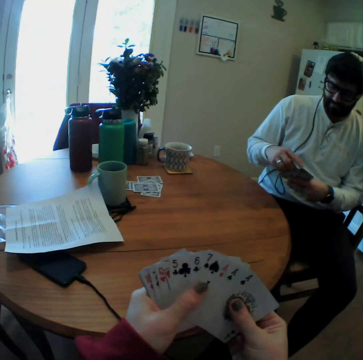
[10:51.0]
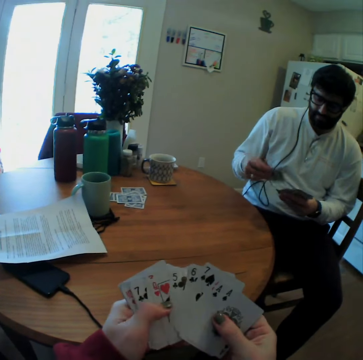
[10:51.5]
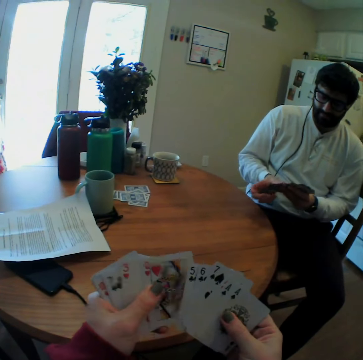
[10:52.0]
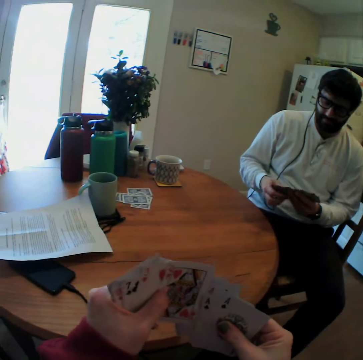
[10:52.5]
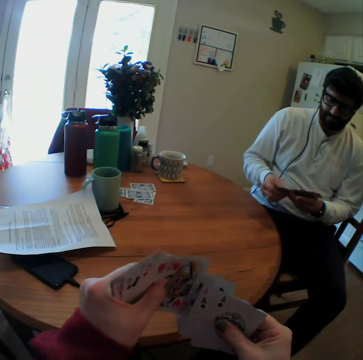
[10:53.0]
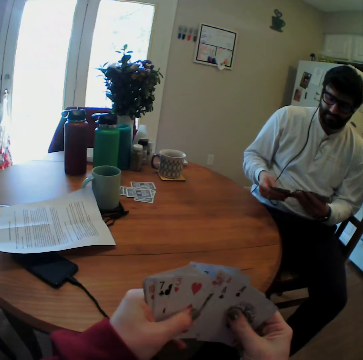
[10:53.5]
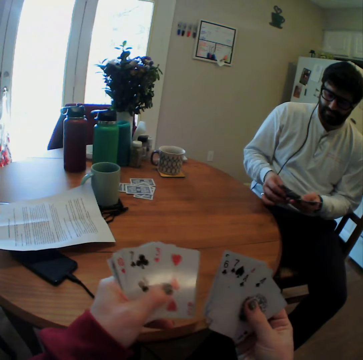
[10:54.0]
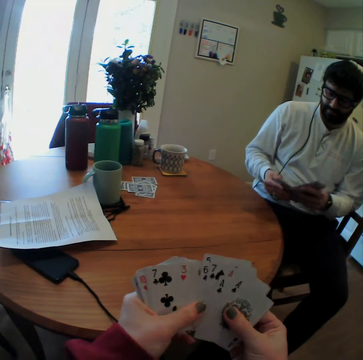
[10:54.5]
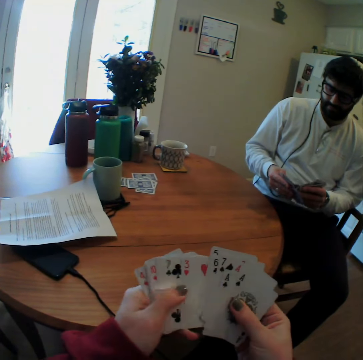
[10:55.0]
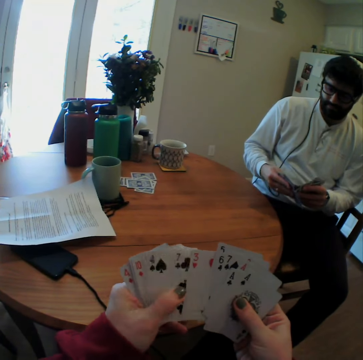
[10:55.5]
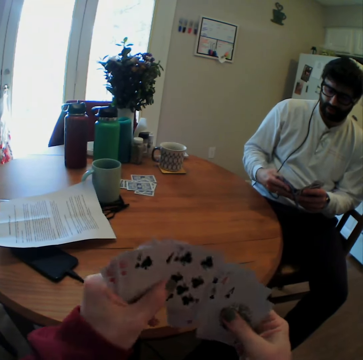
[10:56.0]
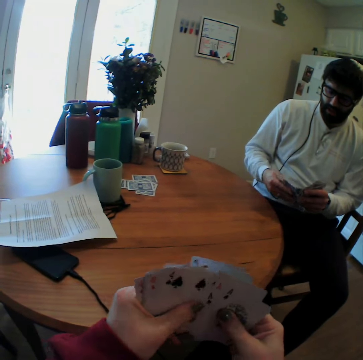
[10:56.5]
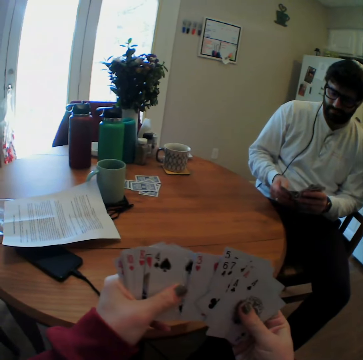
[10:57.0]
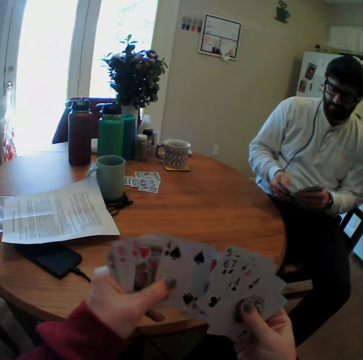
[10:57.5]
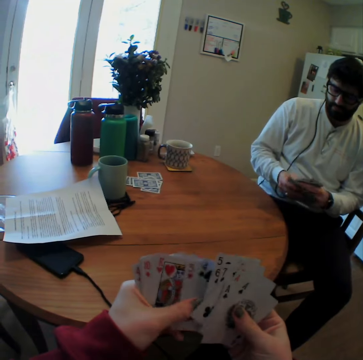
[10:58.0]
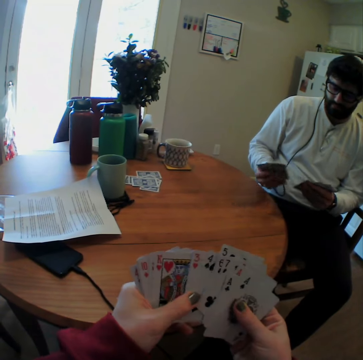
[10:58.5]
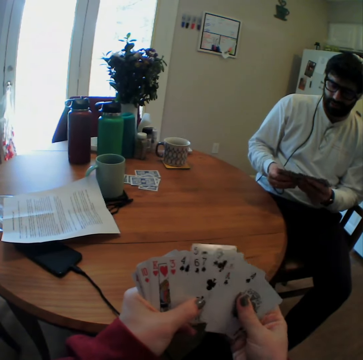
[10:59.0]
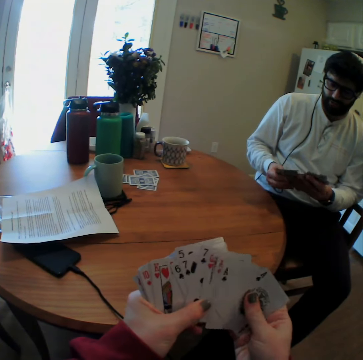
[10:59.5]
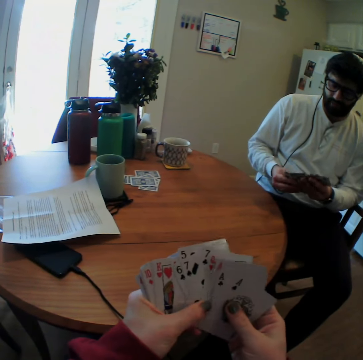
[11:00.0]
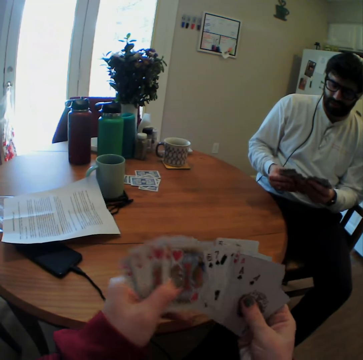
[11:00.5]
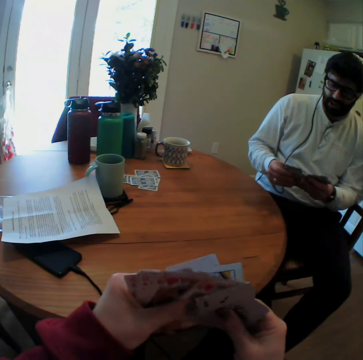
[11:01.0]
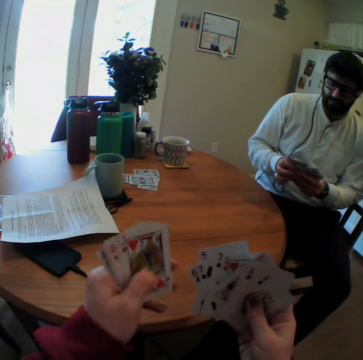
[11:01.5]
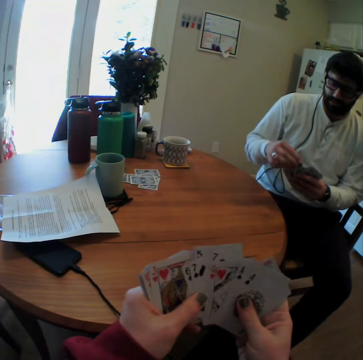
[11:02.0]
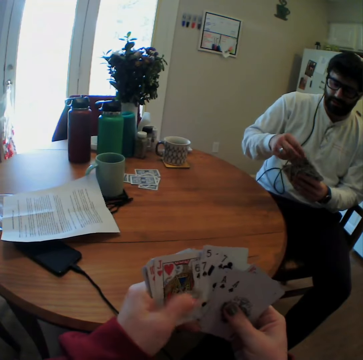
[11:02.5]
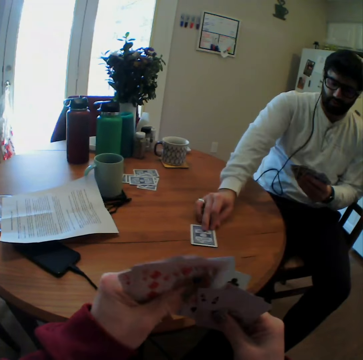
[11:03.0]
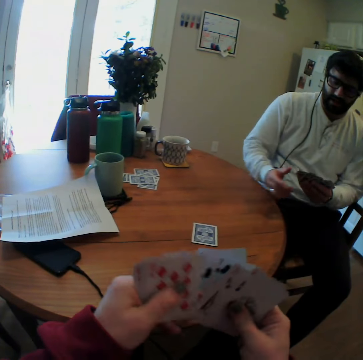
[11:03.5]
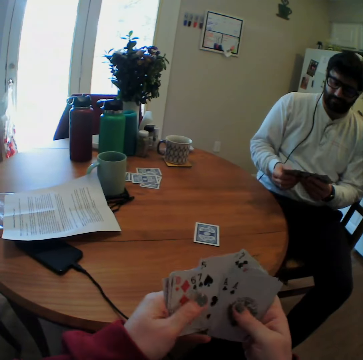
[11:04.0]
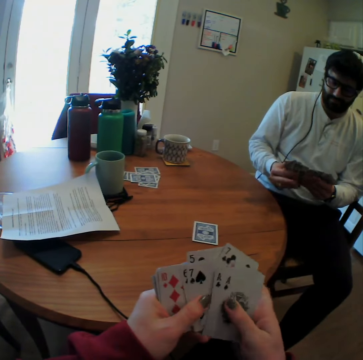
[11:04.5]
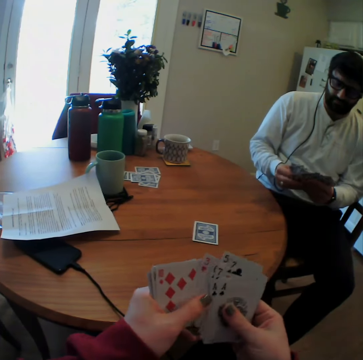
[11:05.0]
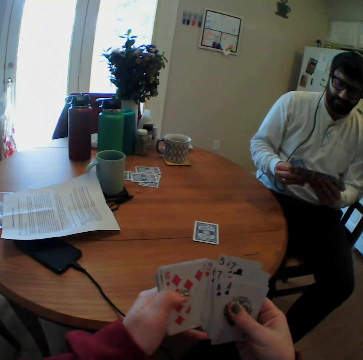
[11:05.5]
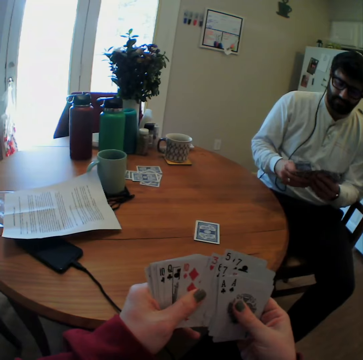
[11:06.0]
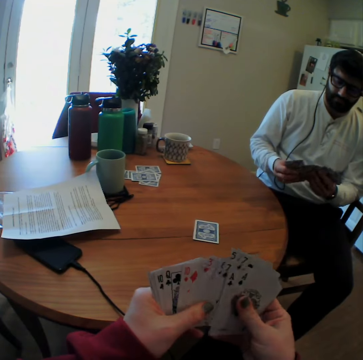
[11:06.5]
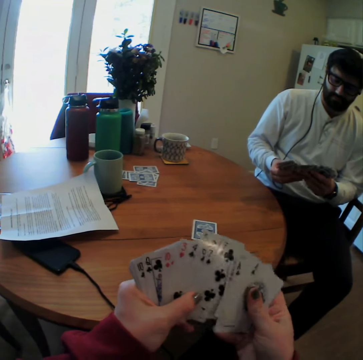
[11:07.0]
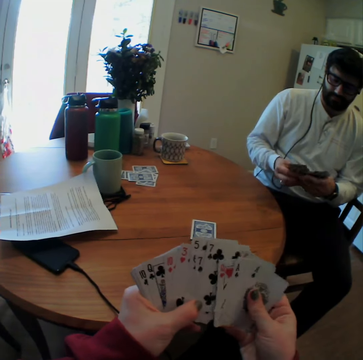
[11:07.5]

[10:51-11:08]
The camera wearer mixes cards. They speak. A man speaks. The man puts a playing card on the table.

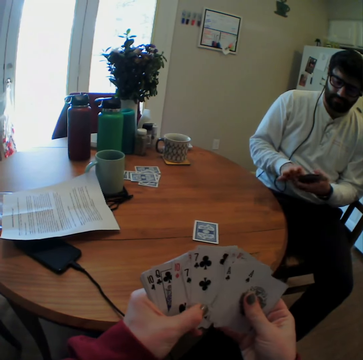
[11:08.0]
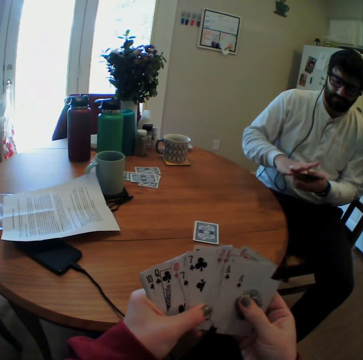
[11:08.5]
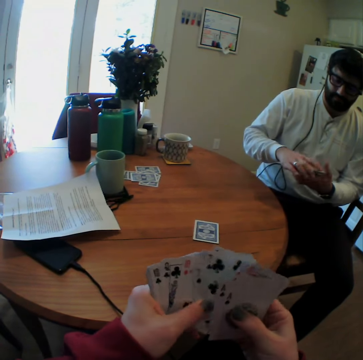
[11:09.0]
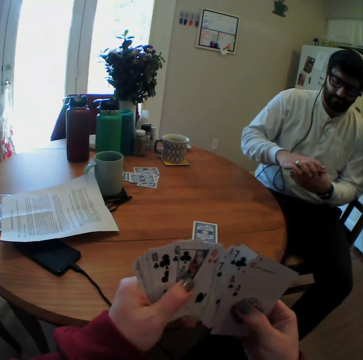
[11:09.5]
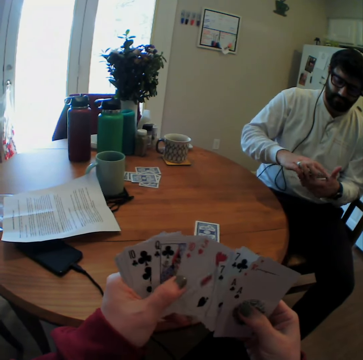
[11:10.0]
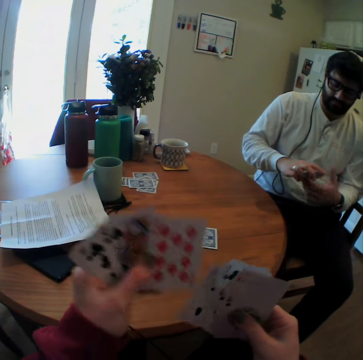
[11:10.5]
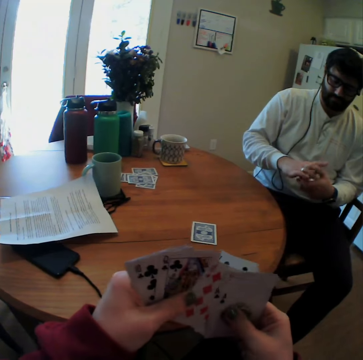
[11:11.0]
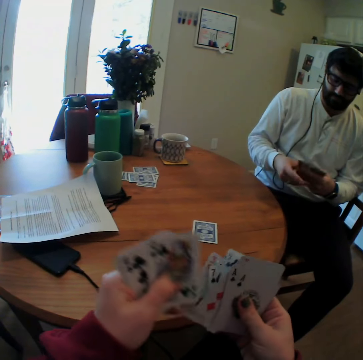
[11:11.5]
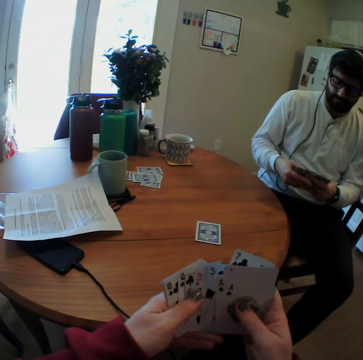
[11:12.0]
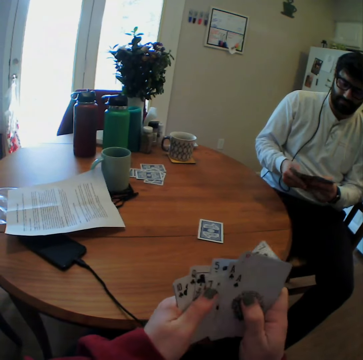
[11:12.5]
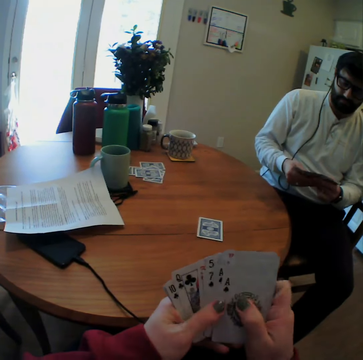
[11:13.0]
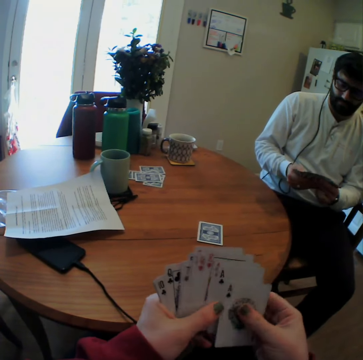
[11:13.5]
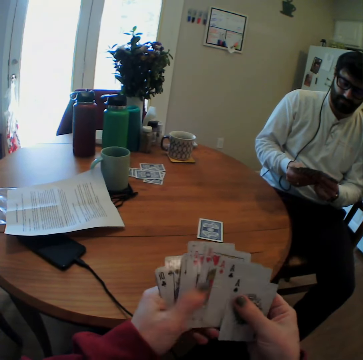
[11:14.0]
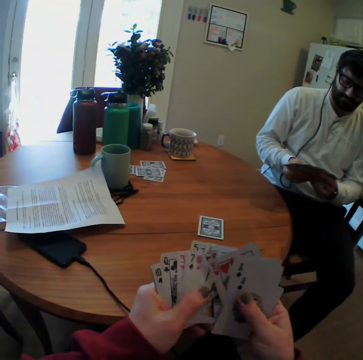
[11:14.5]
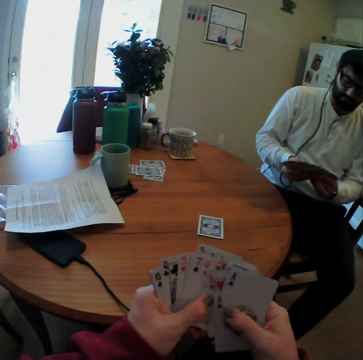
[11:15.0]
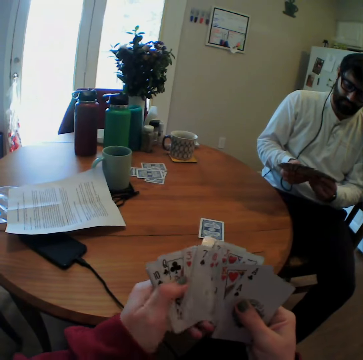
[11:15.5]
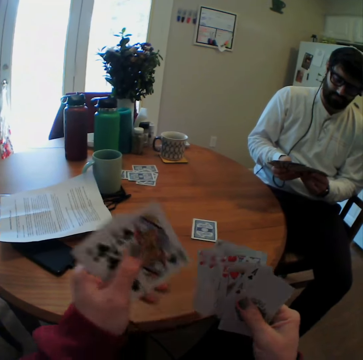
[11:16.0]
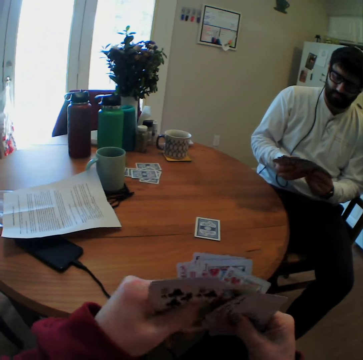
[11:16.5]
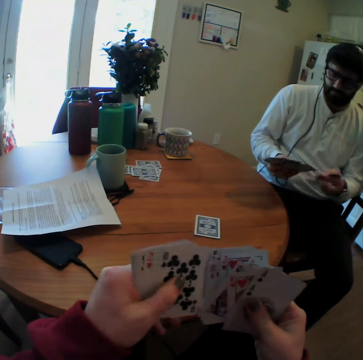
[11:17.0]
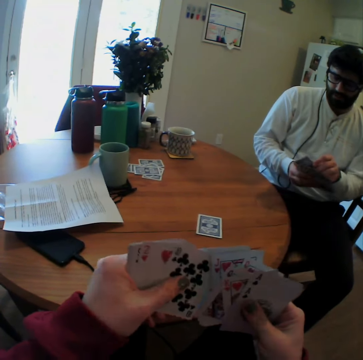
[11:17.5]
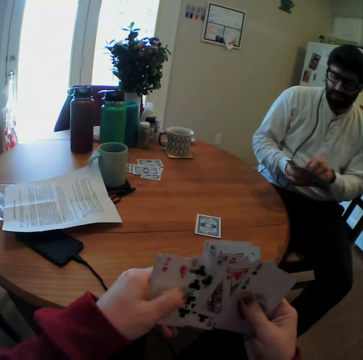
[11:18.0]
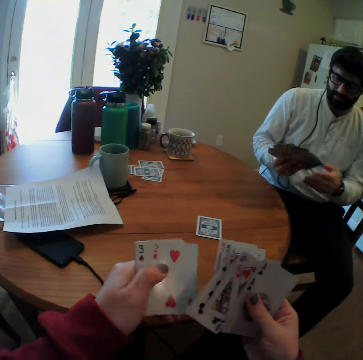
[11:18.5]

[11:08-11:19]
The camera wearer mixes cards. They speak.

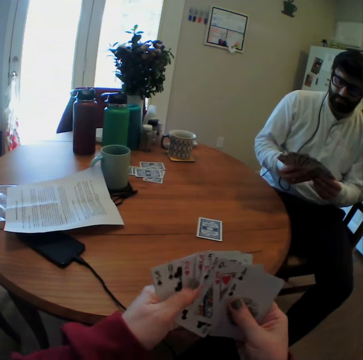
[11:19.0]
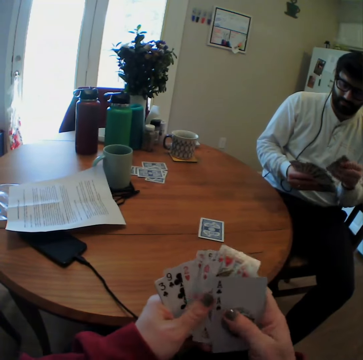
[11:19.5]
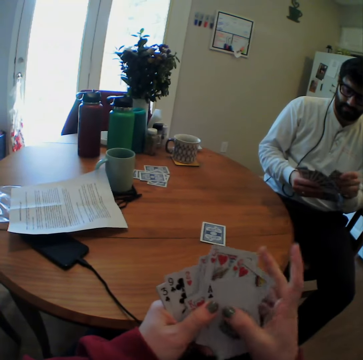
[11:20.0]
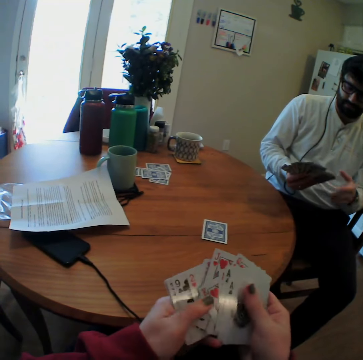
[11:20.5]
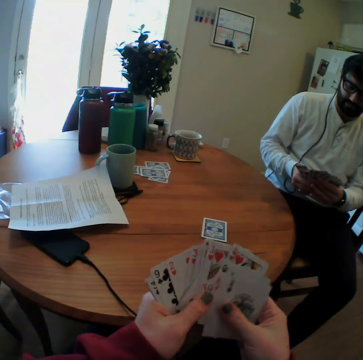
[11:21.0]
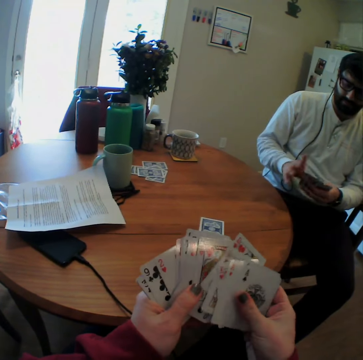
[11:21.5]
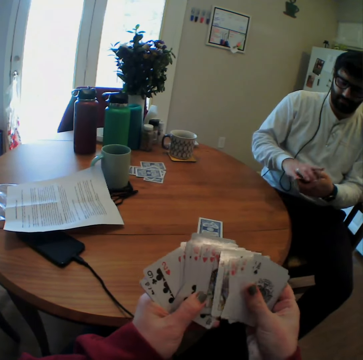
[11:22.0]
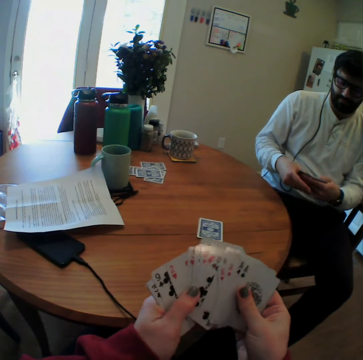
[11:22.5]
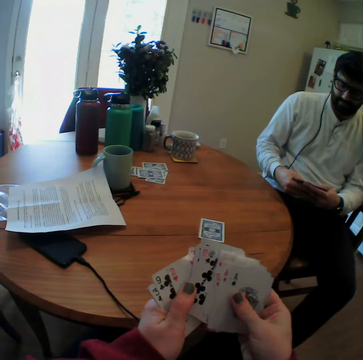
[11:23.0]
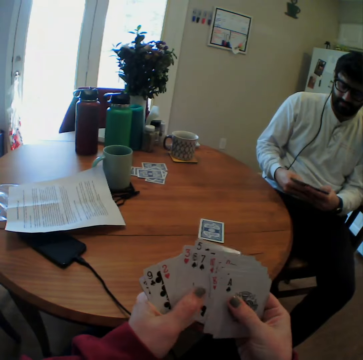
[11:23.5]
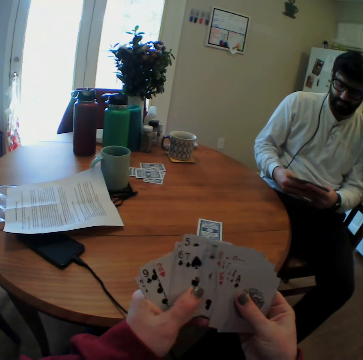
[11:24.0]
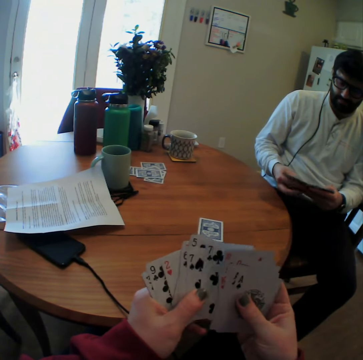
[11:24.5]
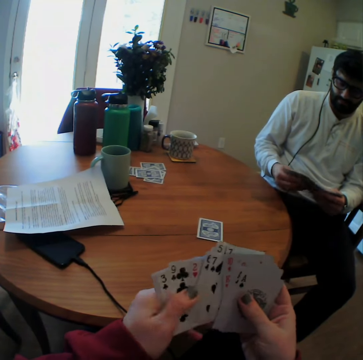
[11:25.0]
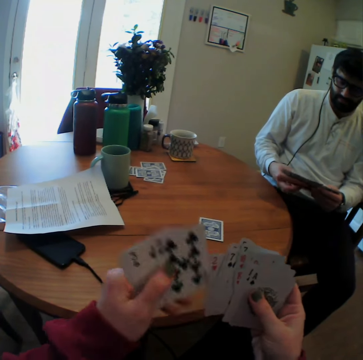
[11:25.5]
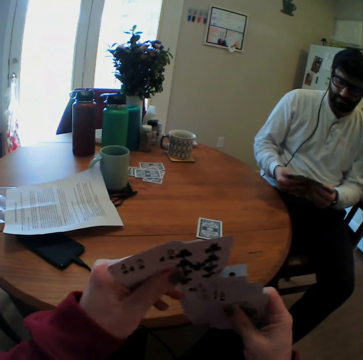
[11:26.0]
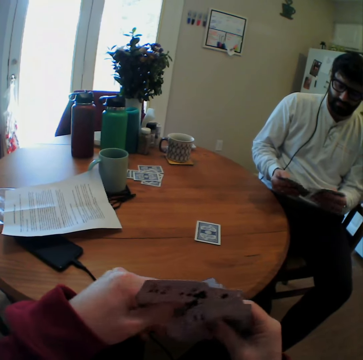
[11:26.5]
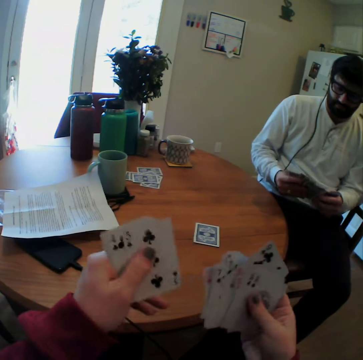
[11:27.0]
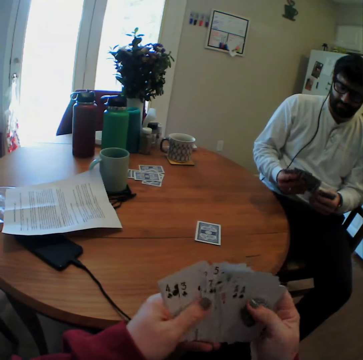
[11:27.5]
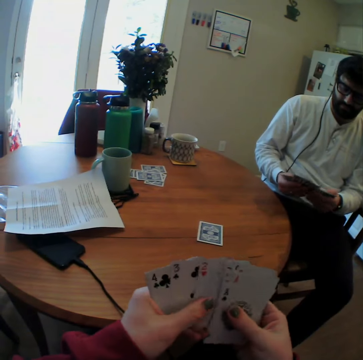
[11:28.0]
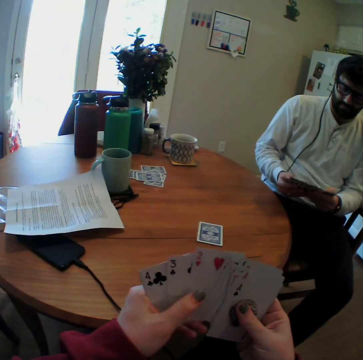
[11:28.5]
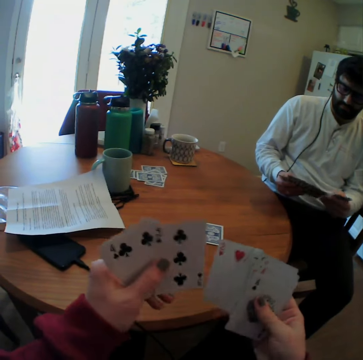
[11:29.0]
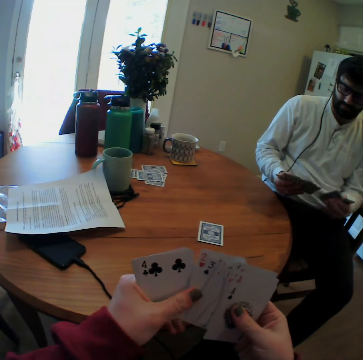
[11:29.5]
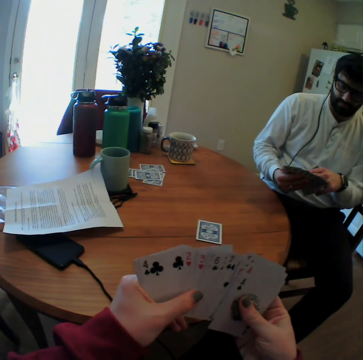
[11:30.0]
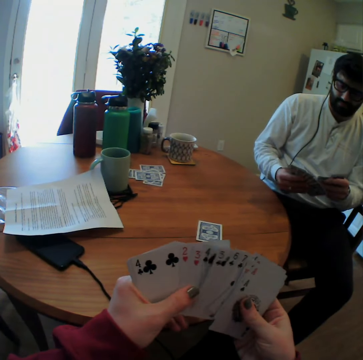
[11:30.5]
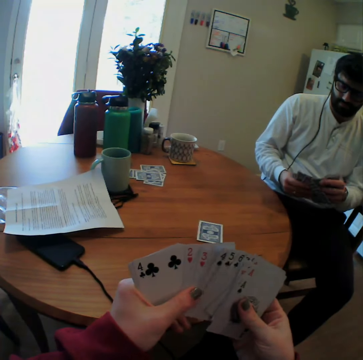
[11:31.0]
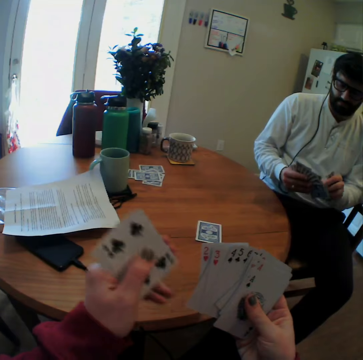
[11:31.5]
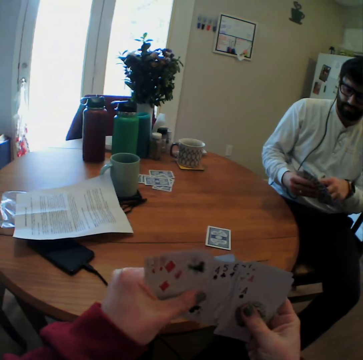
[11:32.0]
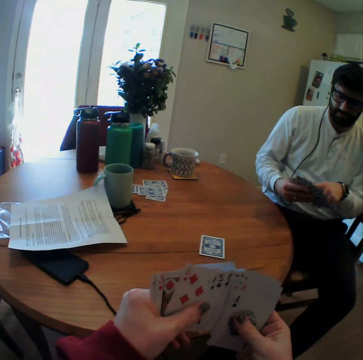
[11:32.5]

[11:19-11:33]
The camera wearer arranges playing cards. A person arranges playing cards.
